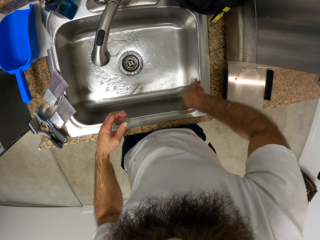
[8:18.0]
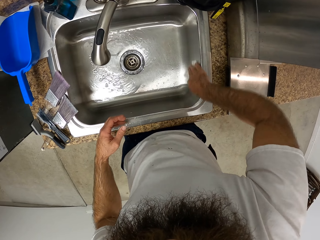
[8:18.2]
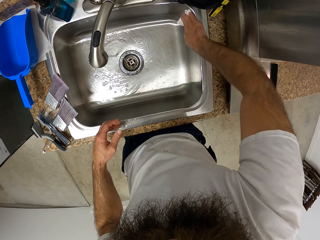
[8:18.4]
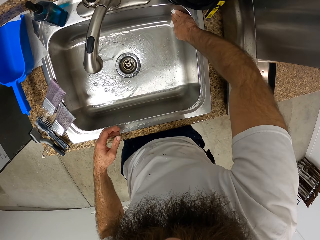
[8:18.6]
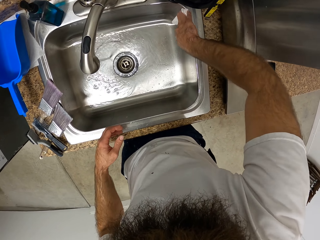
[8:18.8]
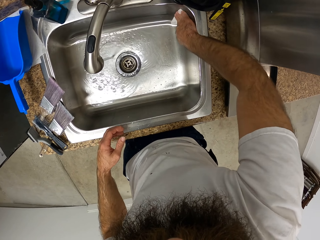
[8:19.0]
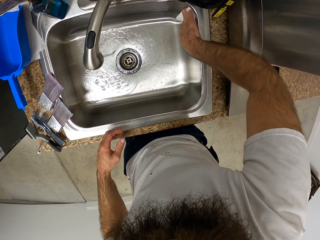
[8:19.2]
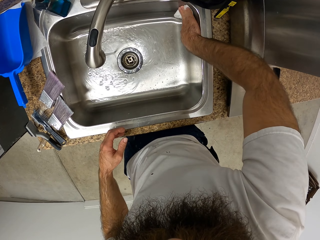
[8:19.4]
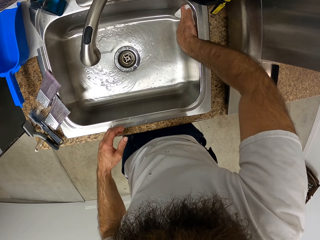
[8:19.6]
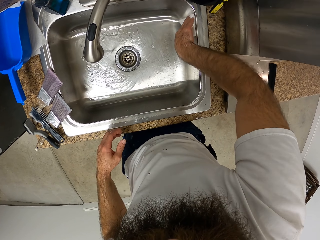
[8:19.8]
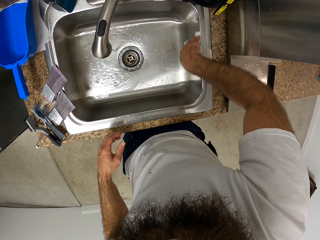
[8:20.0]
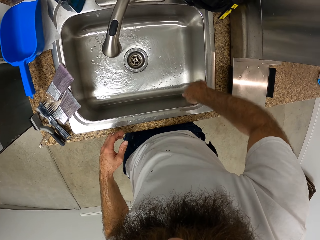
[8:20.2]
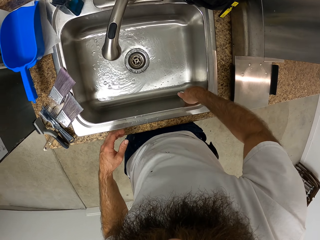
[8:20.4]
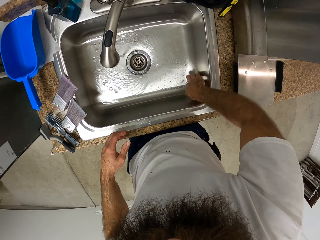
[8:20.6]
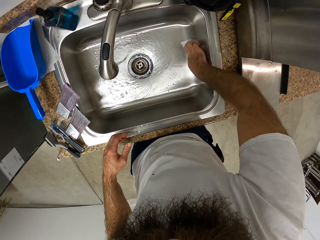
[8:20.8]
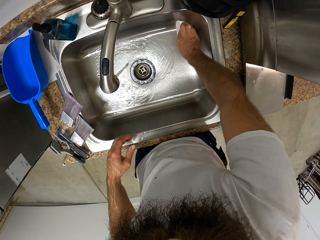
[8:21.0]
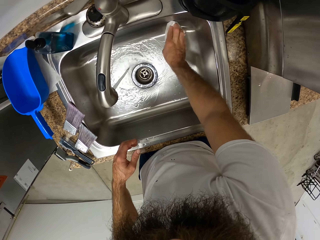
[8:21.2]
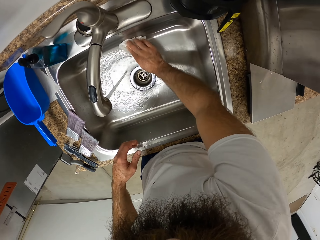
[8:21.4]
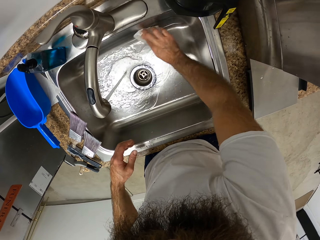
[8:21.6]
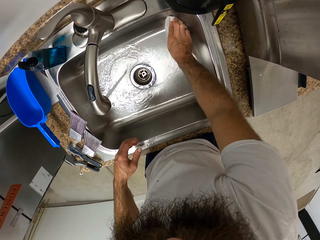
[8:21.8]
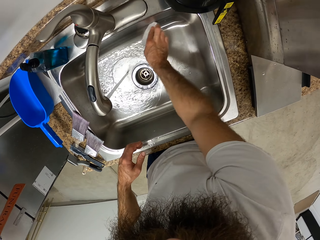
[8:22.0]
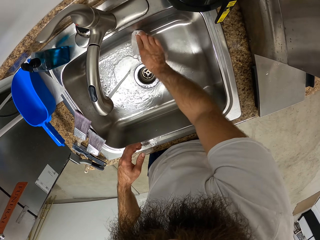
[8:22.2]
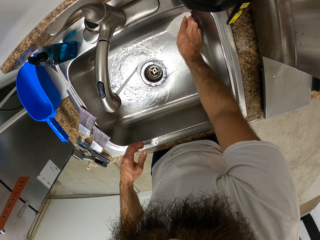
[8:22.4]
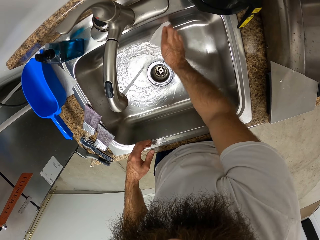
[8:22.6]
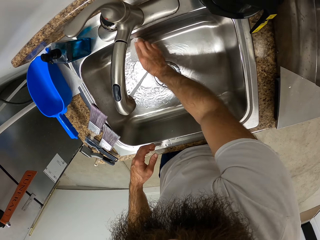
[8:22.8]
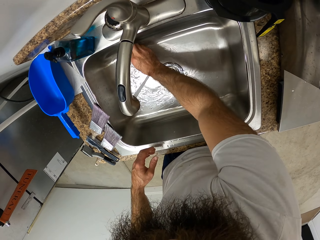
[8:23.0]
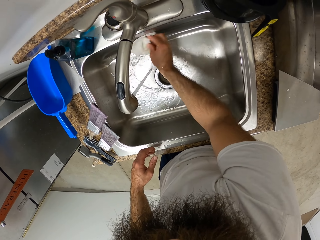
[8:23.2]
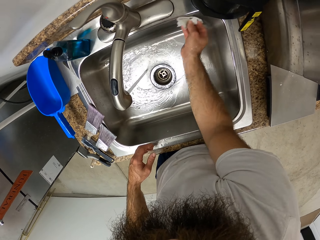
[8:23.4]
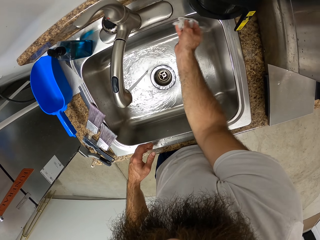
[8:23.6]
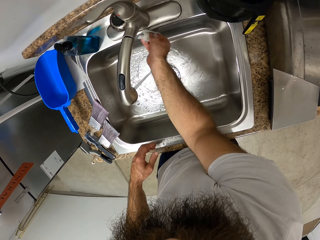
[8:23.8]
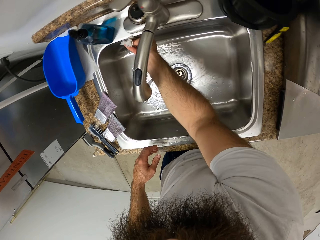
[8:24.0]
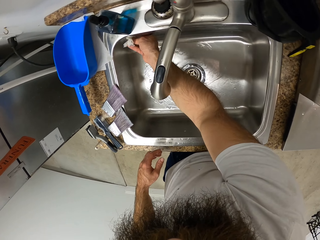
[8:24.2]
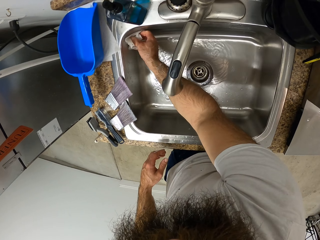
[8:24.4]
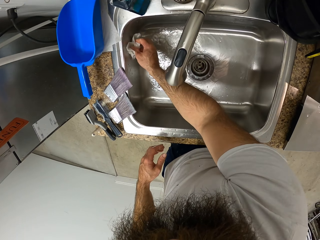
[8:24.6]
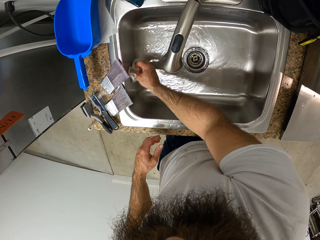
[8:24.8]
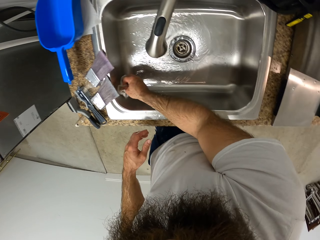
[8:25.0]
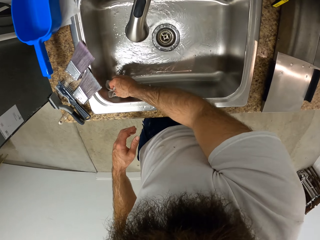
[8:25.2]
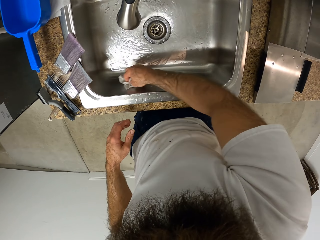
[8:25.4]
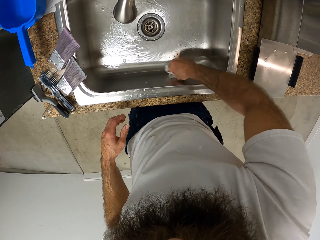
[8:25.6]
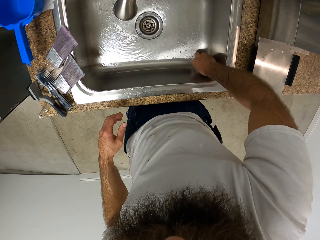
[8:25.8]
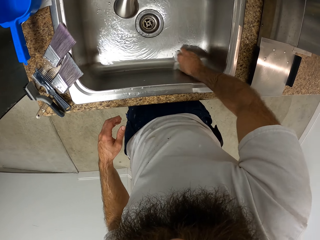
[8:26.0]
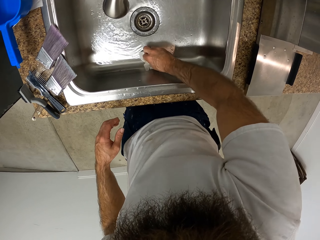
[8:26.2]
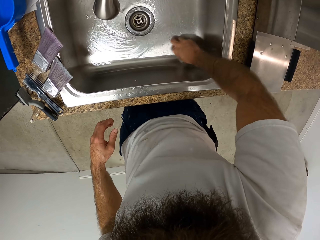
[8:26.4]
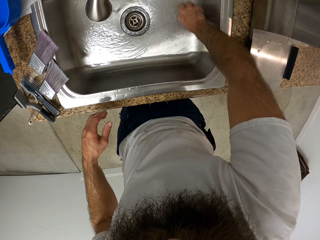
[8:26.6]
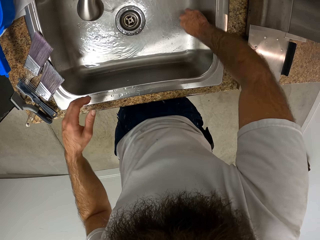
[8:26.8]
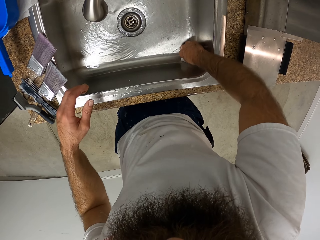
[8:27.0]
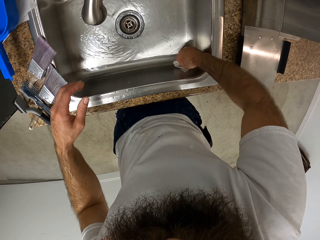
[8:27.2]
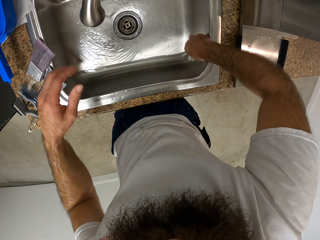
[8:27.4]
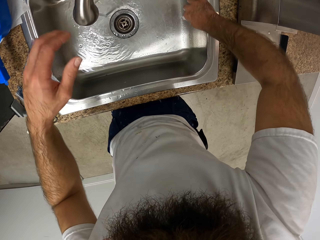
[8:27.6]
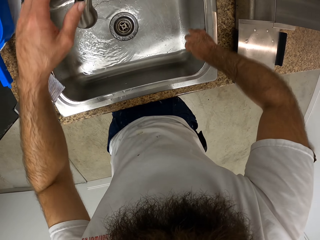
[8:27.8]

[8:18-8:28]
The camera wearer wipes the sink with the serviette.

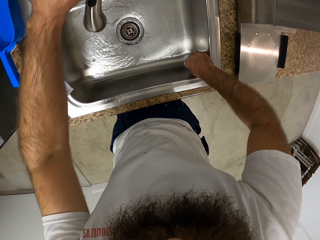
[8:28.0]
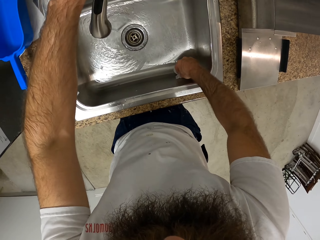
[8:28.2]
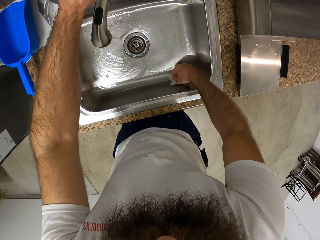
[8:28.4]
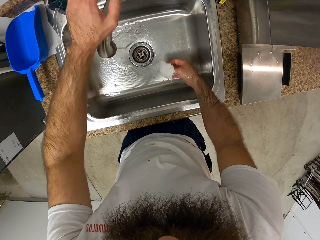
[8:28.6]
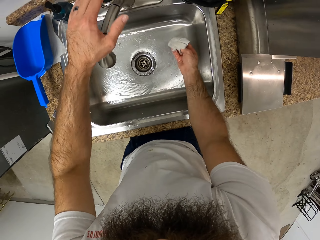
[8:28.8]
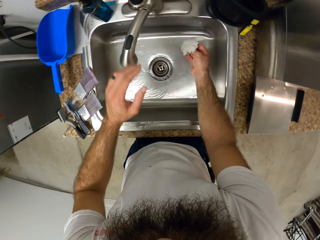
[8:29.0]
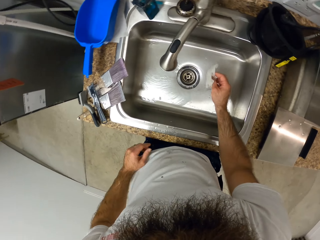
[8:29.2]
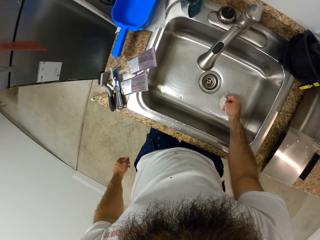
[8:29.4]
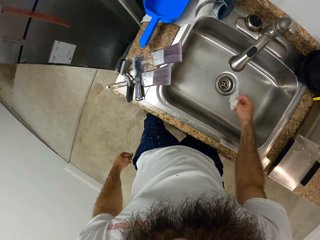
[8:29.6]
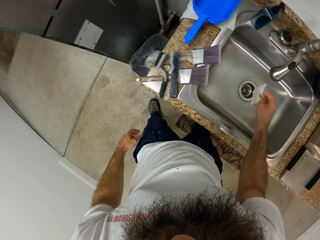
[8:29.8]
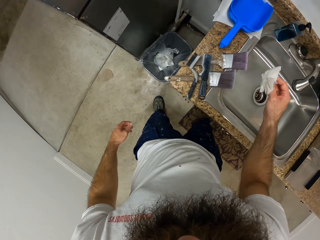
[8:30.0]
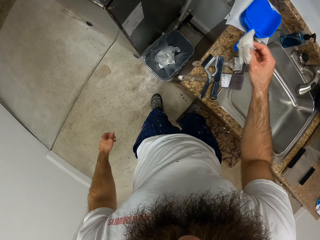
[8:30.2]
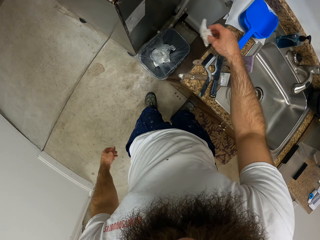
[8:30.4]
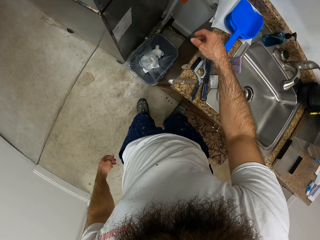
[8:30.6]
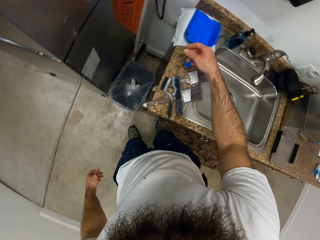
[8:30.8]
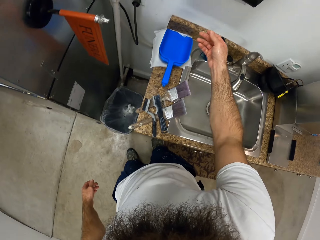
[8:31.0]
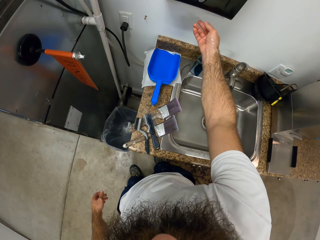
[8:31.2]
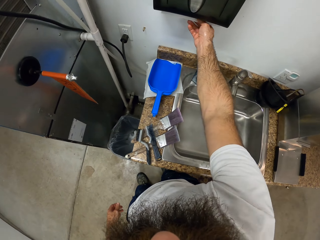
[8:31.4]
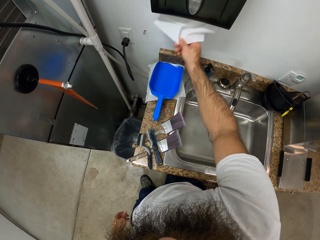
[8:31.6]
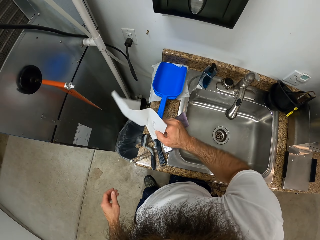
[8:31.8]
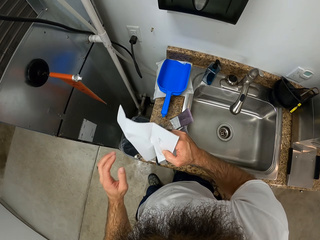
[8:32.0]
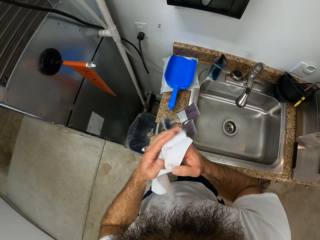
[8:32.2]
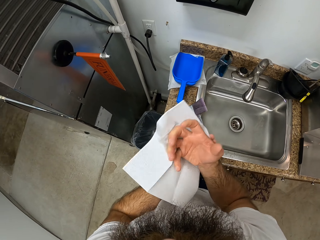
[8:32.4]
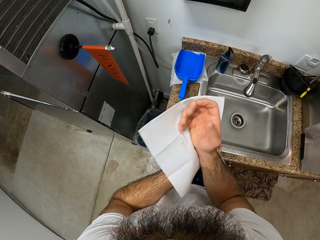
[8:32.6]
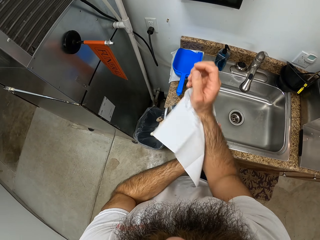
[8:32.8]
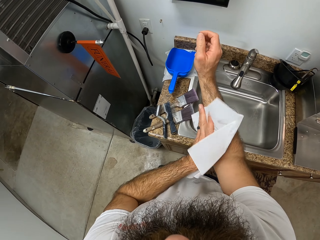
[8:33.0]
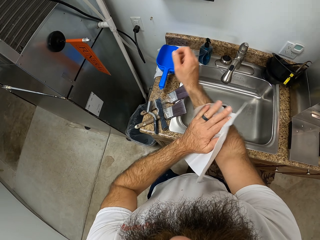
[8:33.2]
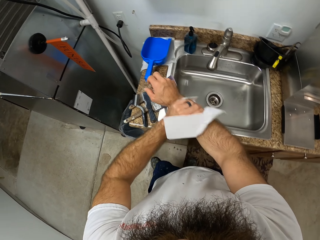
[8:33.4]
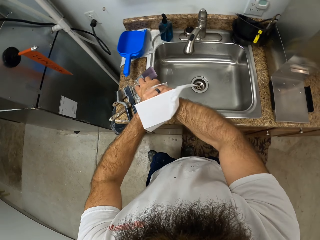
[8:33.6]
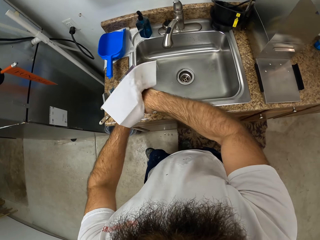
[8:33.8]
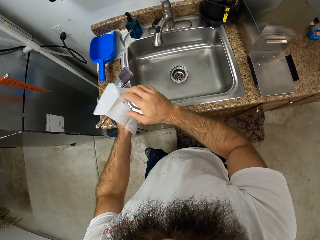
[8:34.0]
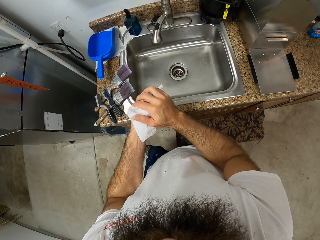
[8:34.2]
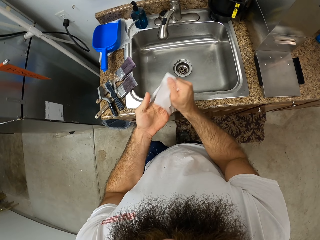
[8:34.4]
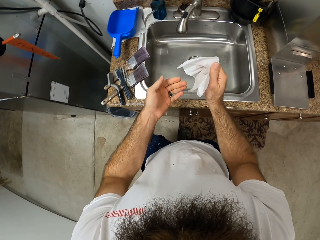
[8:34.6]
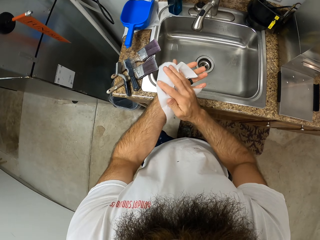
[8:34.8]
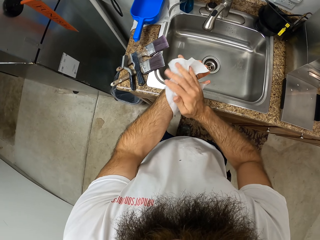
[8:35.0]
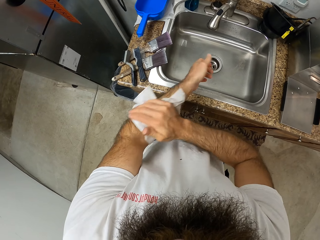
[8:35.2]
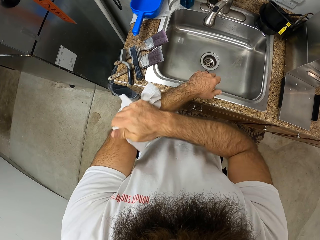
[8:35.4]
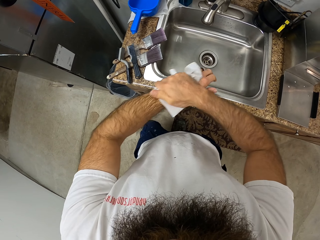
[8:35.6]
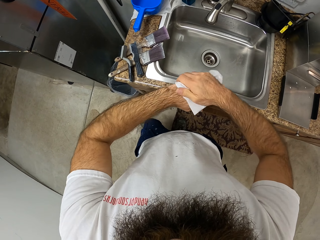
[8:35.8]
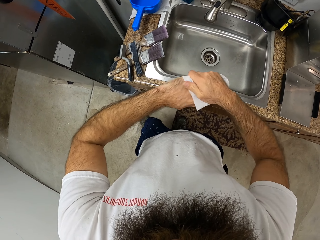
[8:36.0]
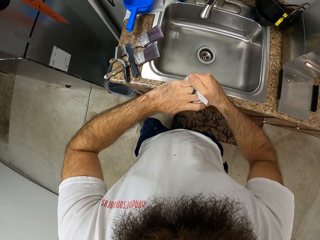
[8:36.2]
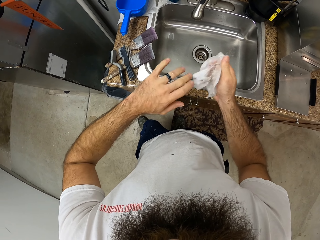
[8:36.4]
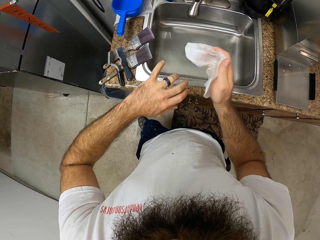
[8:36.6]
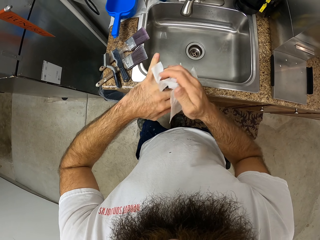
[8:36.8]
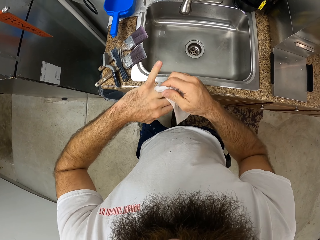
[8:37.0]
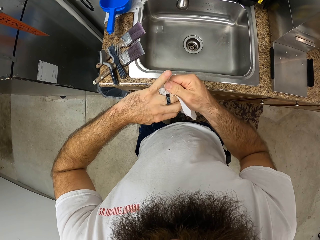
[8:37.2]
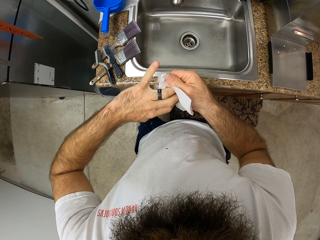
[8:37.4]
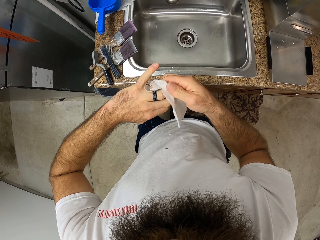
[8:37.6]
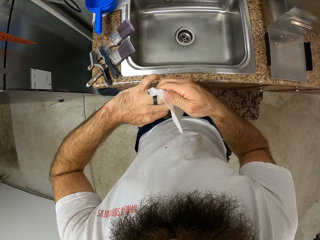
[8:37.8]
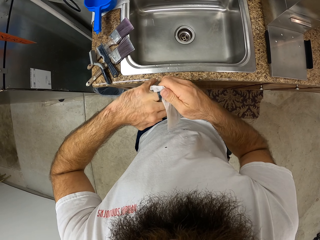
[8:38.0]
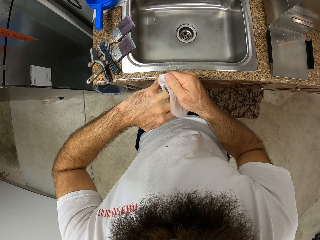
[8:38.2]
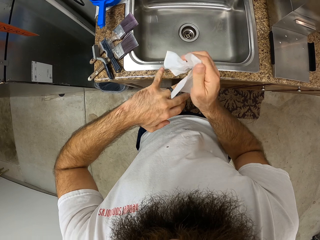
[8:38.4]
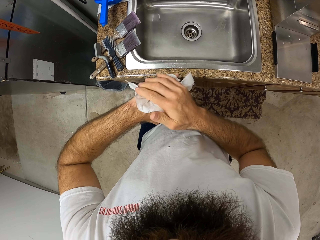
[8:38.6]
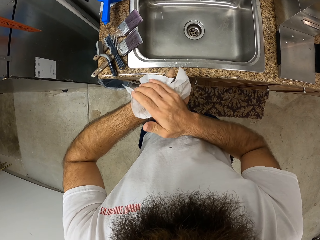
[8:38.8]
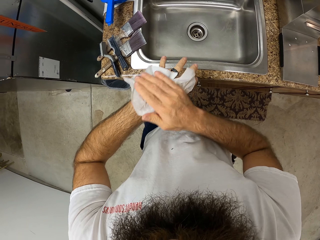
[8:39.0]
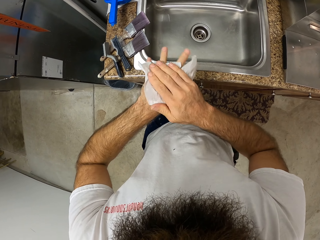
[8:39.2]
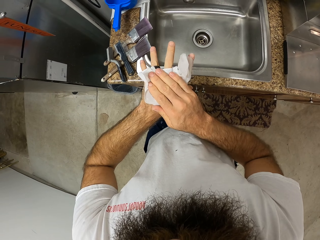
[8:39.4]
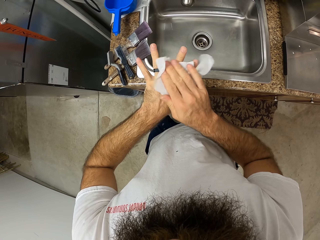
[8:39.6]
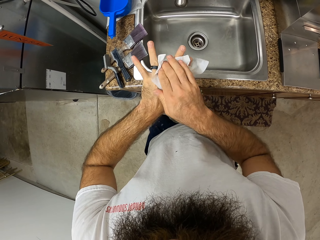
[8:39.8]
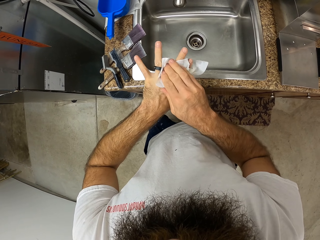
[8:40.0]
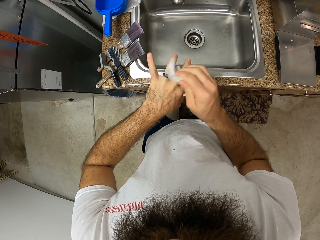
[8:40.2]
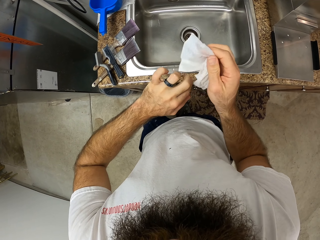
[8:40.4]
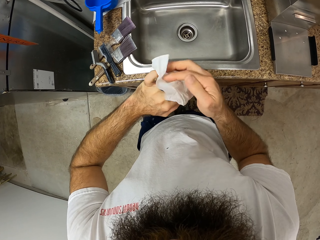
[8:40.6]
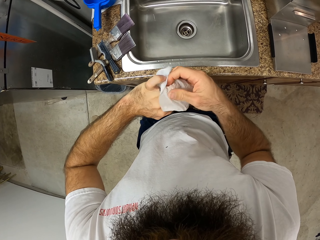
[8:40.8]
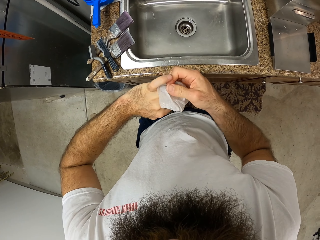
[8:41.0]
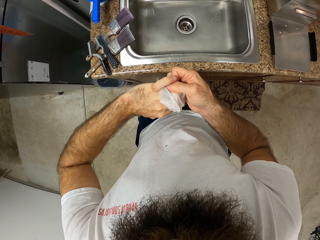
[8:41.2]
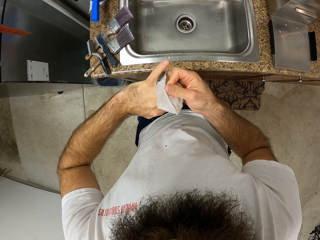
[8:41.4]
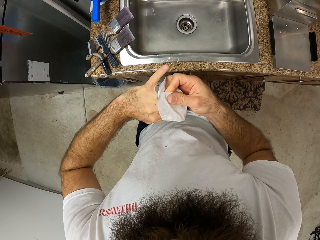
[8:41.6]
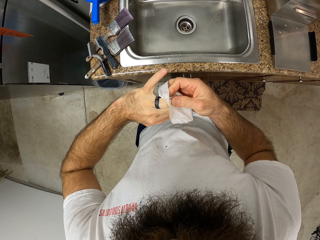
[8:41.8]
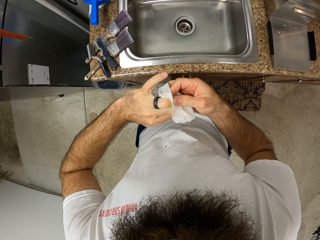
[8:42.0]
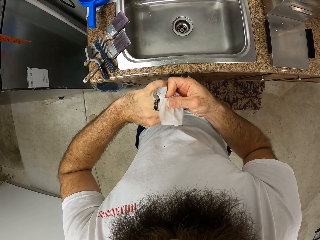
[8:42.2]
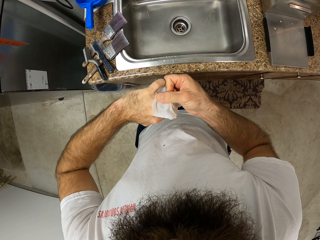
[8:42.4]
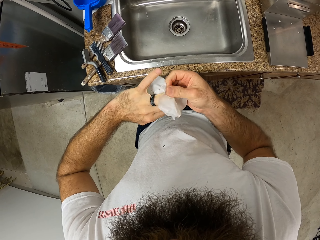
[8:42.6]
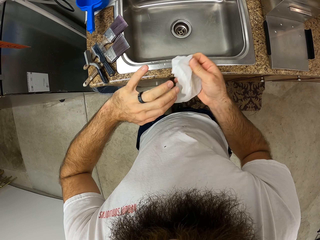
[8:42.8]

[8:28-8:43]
The camera wearer turns off the tap of the sink with his left hand. He drops the pieces of tissue in his right hand into the bin. He removes a piece of tissue from its roller with his right hand. He cleans his left hand with the piece of tissue in his right hand.
